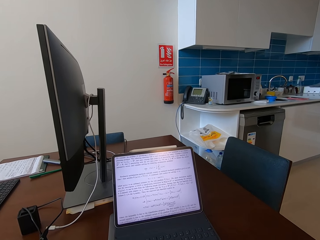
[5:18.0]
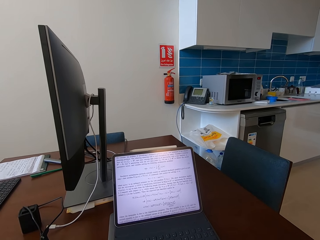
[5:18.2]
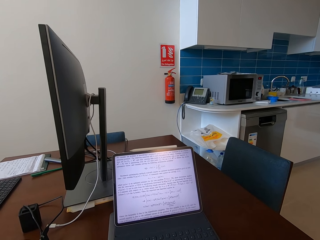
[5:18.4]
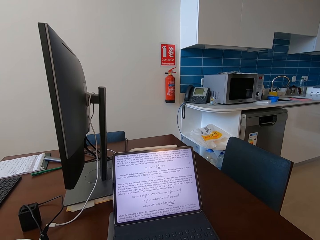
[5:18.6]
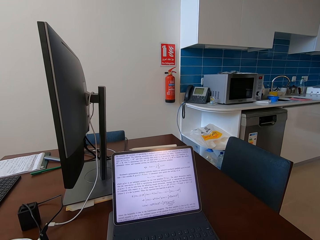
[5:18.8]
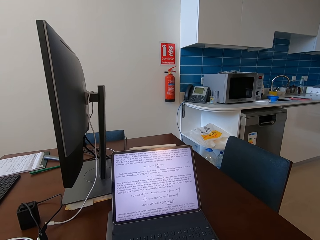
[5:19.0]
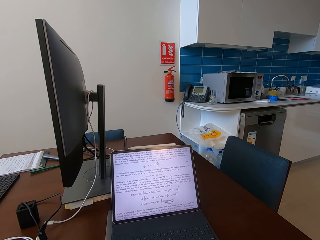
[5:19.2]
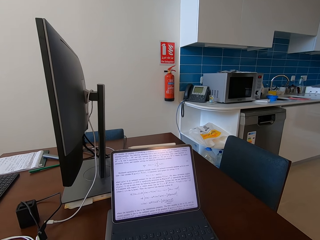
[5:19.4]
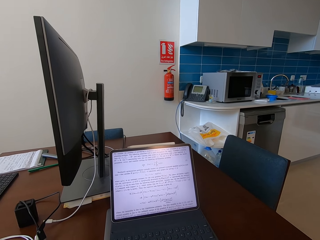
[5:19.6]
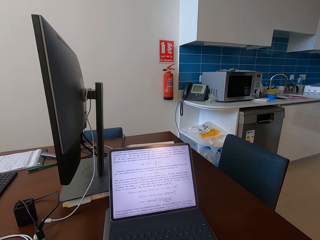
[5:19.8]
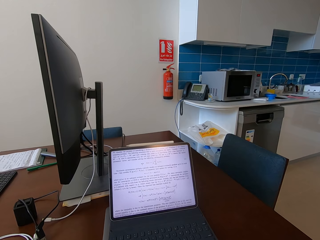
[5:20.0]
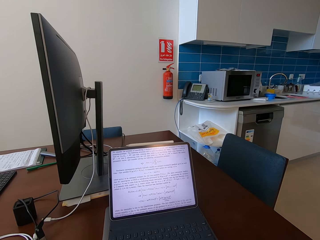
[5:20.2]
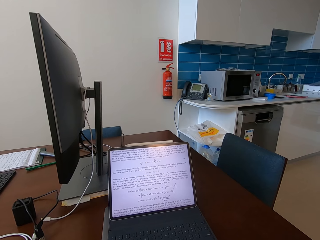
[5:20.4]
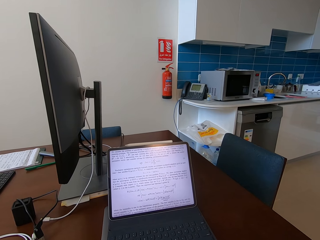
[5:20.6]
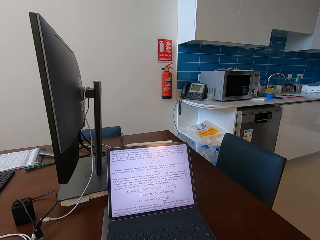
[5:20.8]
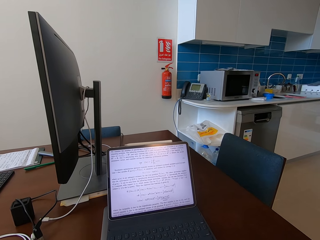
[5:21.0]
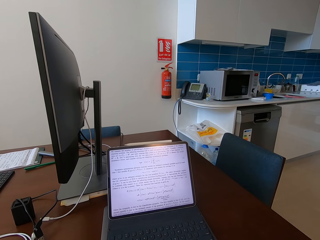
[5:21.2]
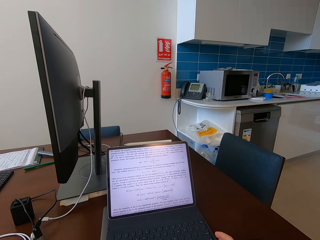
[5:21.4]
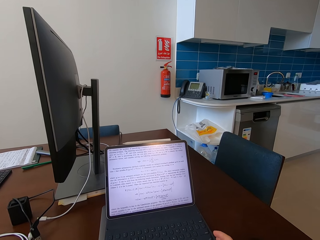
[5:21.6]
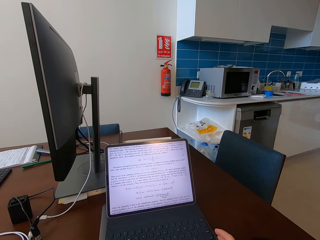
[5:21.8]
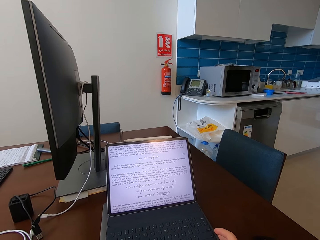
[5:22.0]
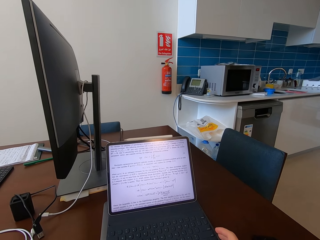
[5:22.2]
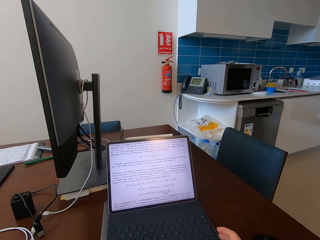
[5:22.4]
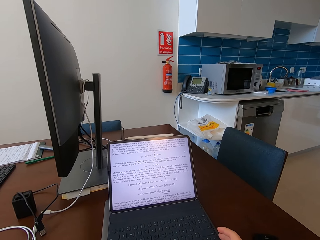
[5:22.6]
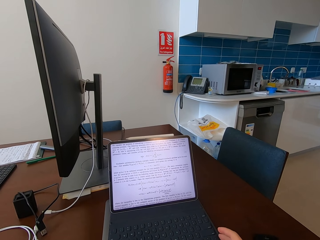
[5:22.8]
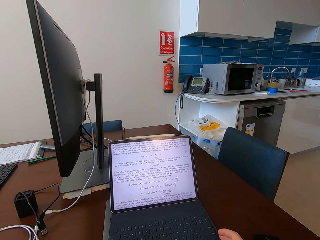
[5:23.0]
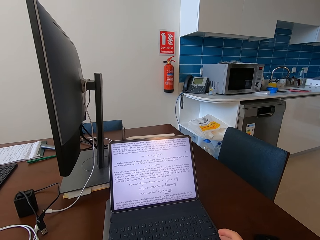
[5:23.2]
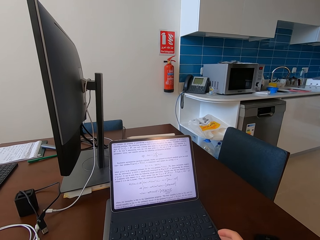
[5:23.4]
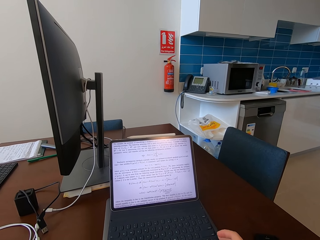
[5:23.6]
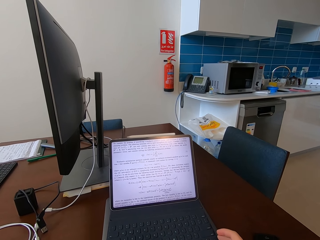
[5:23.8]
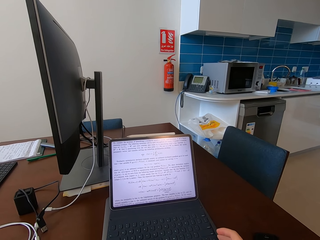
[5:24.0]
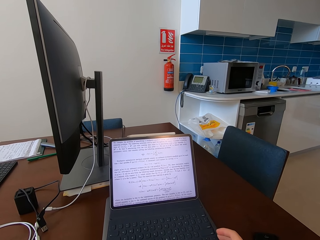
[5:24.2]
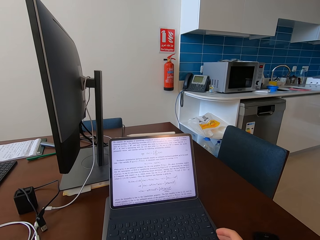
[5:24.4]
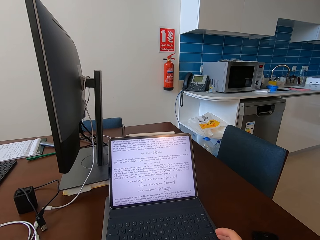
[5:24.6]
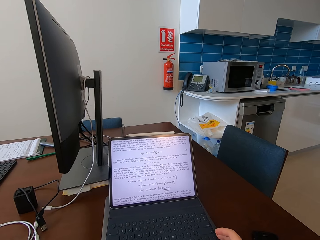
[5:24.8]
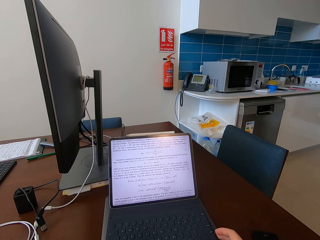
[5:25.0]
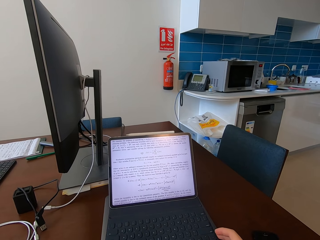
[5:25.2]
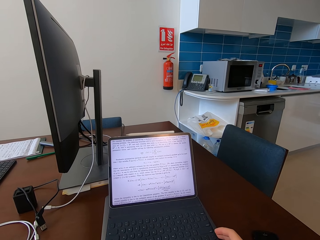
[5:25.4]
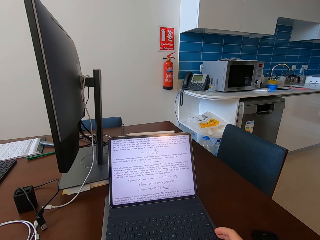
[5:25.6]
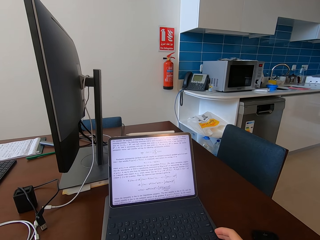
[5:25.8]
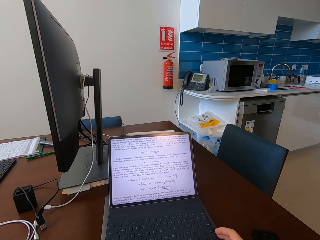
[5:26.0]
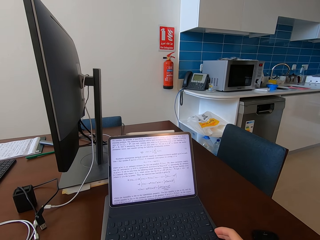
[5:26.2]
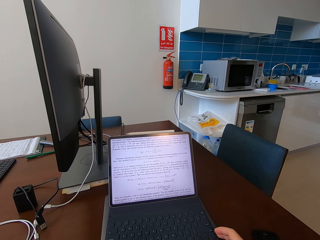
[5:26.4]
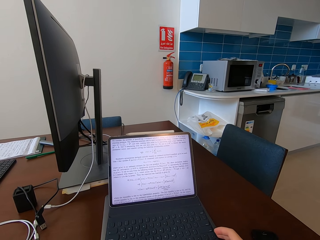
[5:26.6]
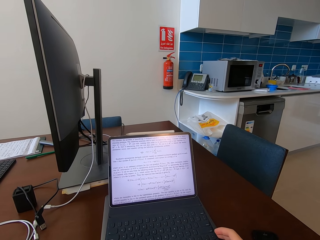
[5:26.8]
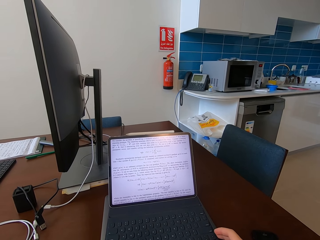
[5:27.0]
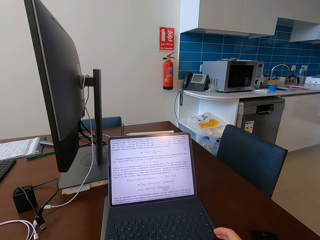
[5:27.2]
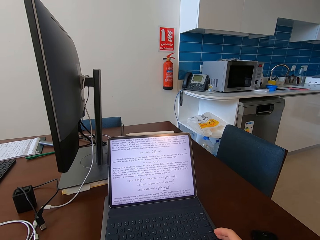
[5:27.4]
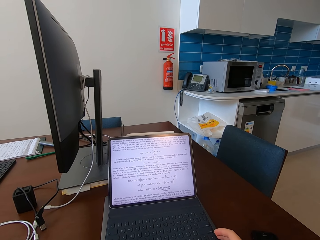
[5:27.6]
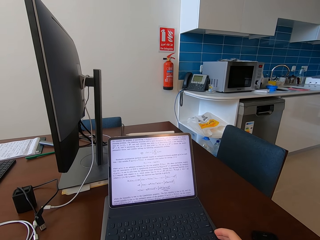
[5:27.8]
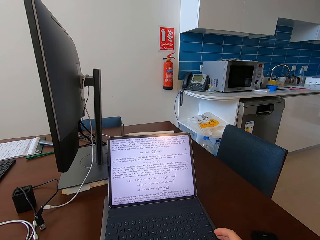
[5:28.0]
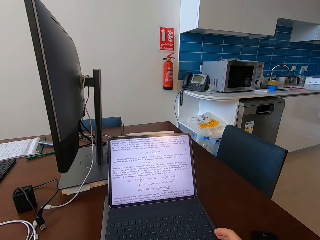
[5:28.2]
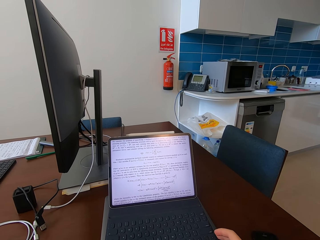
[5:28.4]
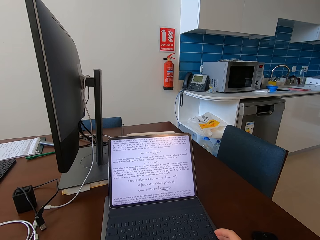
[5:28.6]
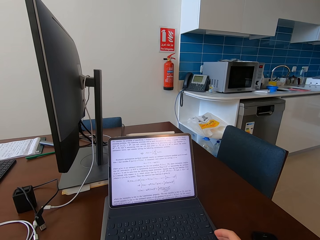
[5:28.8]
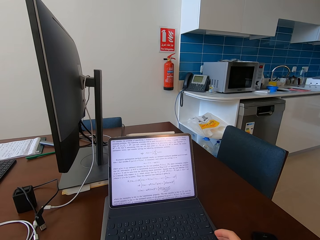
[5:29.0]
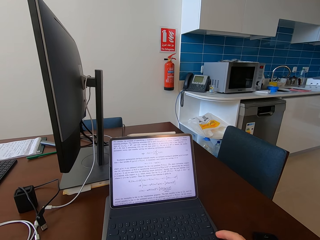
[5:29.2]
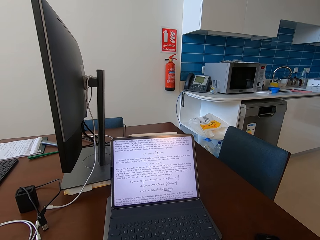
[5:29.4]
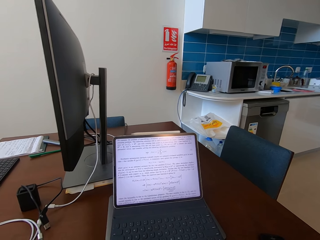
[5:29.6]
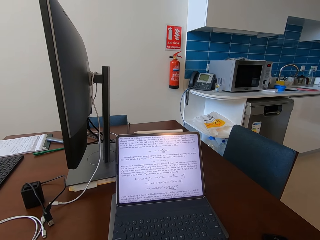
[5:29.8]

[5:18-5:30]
The camera wearer adjusts a keyboard on the table.

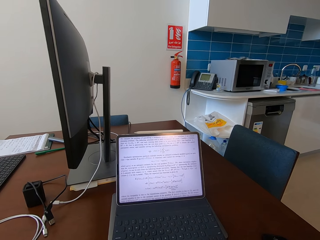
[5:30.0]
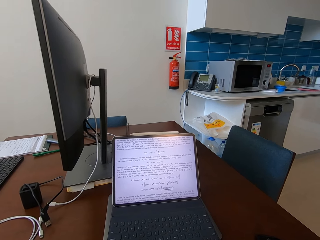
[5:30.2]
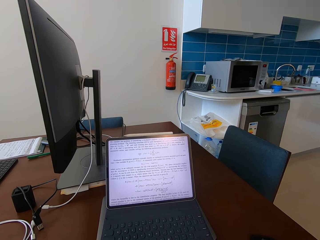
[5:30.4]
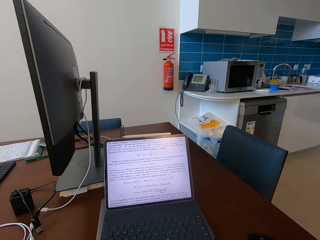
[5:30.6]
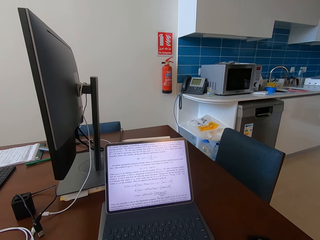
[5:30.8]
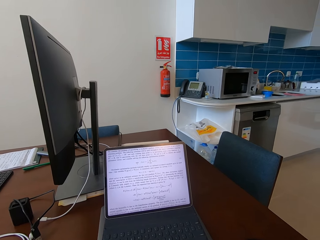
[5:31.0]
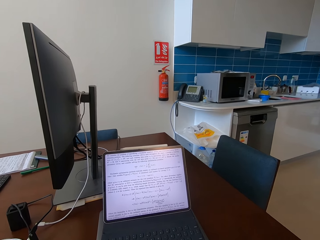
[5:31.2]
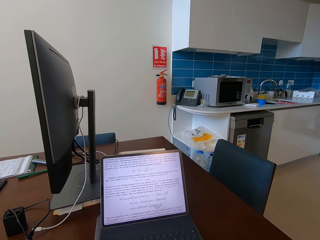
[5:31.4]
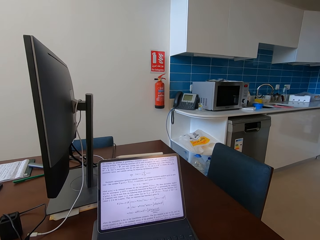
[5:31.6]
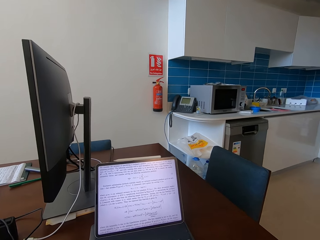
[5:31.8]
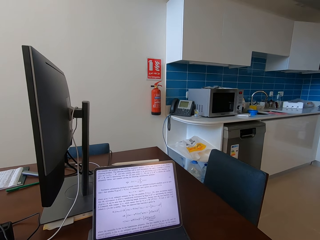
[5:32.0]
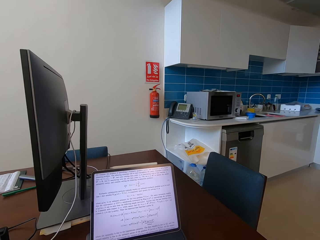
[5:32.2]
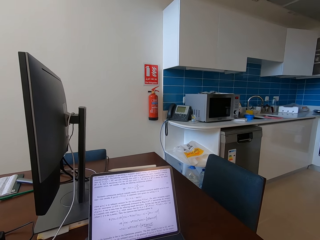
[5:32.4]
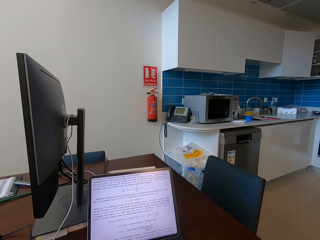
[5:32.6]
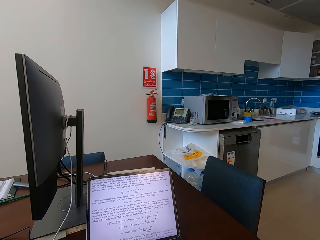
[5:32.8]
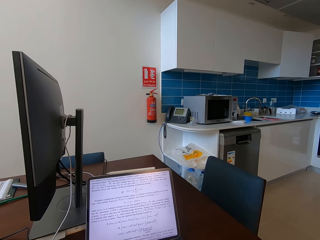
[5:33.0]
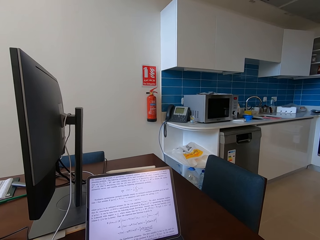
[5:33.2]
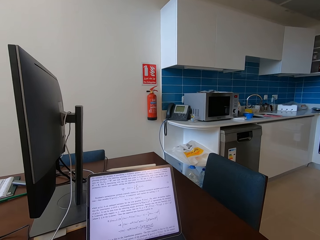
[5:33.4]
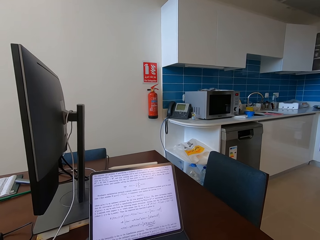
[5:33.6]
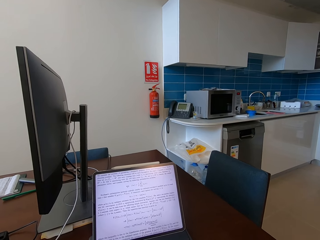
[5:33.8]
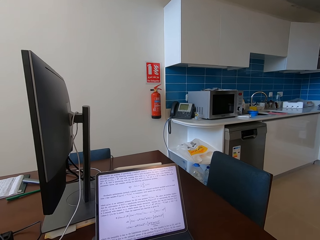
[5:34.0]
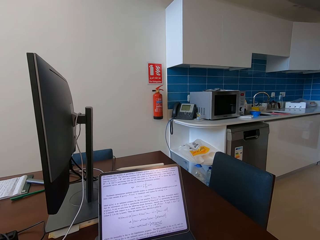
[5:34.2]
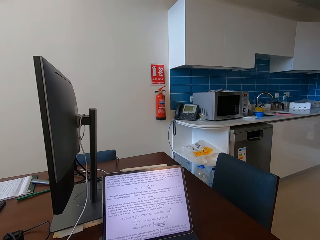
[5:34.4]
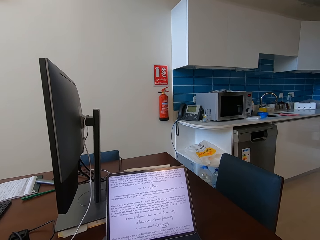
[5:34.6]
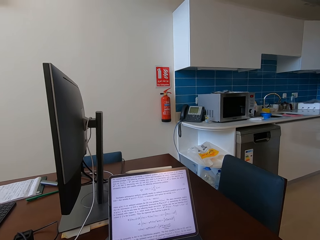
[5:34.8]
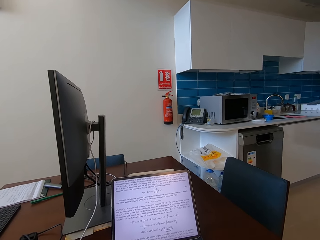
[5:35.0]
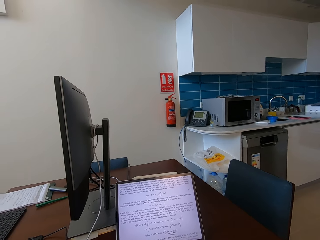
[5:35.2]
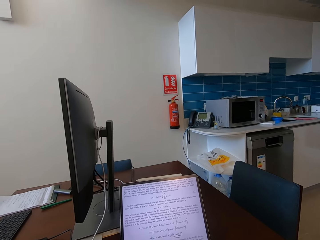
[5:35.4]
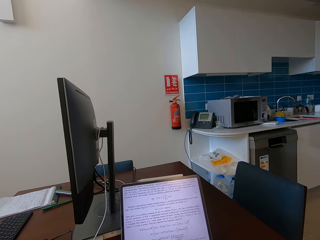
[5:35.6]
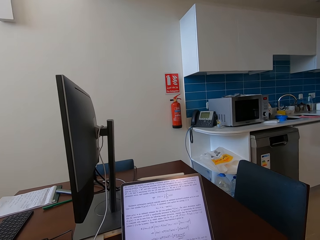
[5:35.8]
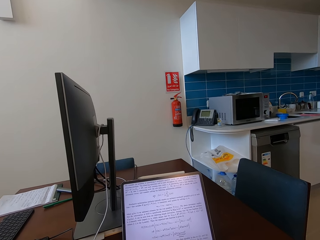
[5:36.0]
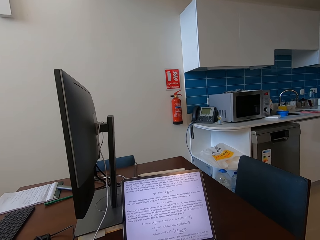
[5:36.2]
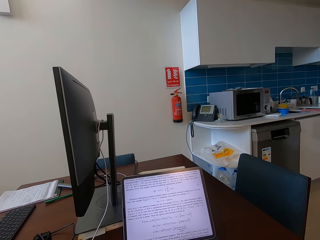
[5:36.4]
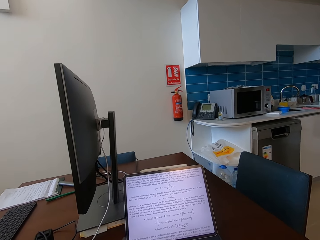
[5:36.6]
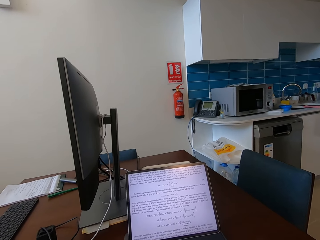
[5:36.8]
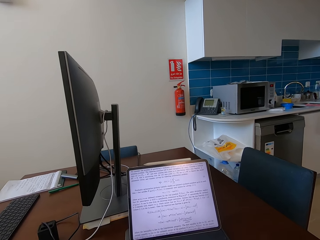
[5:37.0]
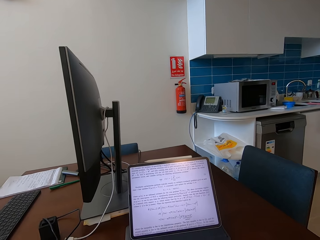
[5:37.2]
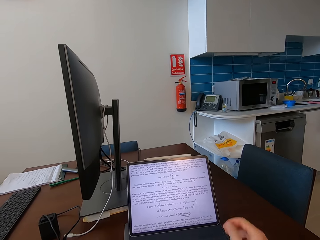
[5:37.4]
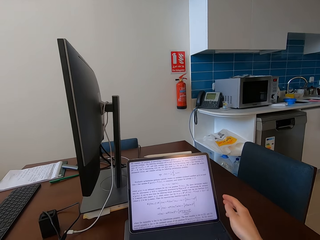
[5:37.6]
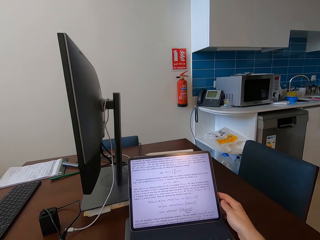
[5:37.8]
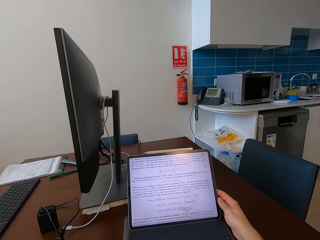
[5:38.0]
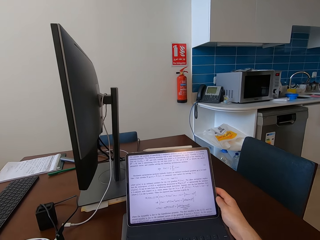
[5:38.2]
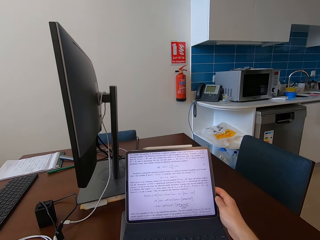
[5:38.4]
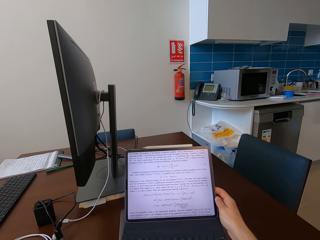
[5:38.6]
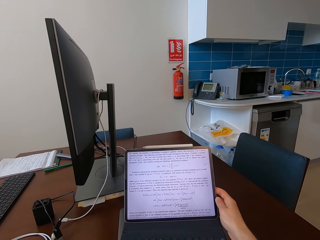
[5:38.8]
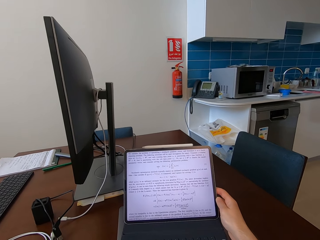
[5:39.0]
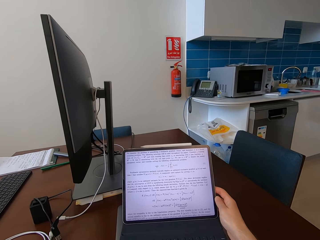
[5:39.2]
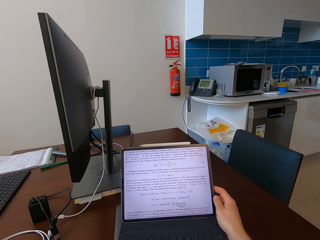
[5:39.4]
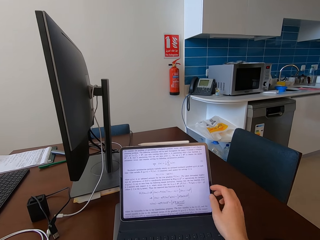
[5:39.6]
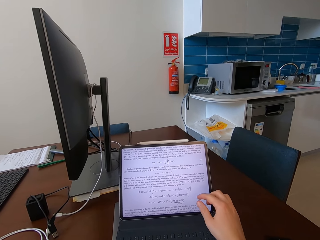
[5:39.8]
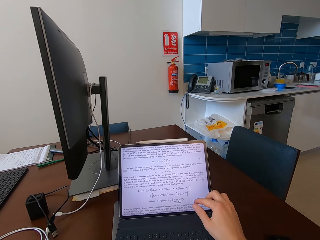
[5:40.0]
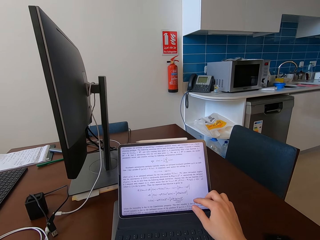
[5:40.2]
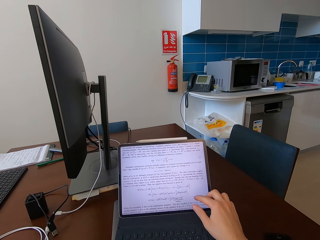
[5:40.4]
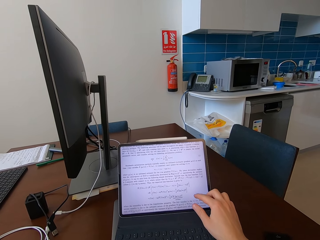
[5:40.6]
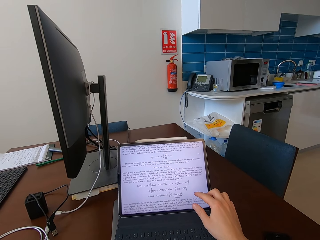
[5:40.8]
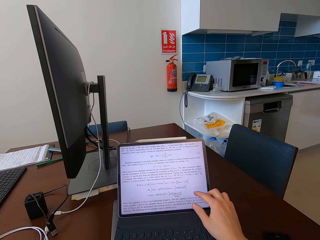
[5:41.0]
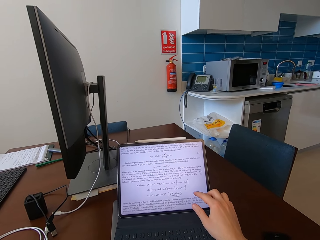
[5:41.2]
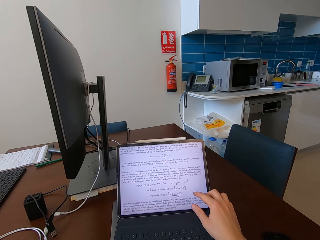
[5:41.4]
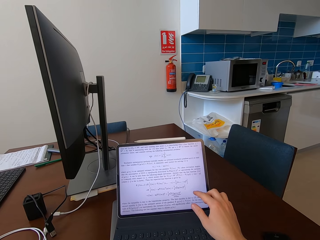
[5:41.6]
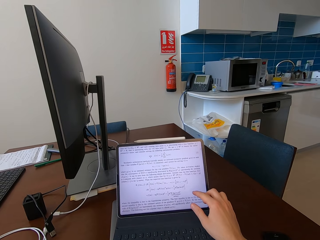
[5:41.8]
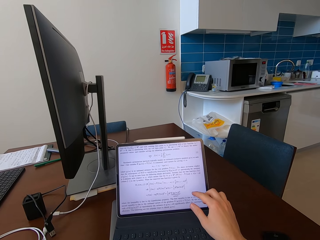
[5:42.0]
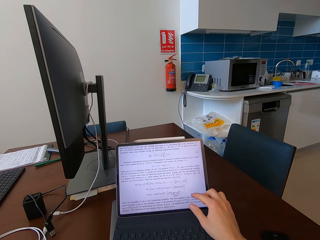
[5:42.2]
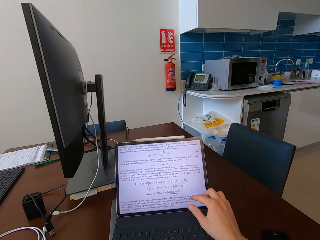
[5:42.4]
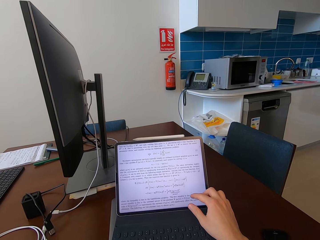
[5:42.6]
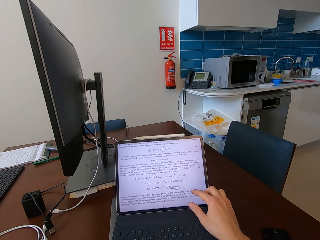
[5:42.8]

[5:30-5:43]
The camera wearer adjusts the tablet on the table. He operates the tablet on the table with his hand.
